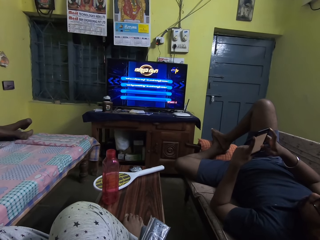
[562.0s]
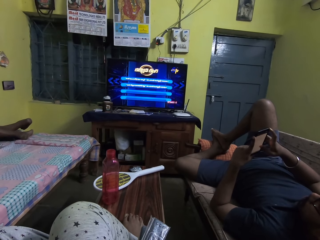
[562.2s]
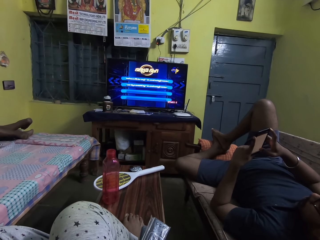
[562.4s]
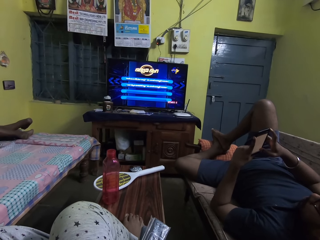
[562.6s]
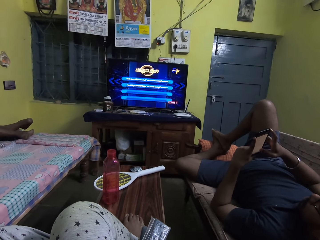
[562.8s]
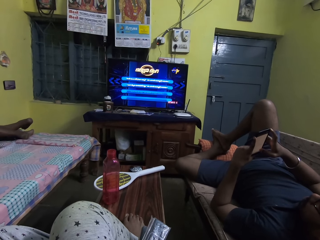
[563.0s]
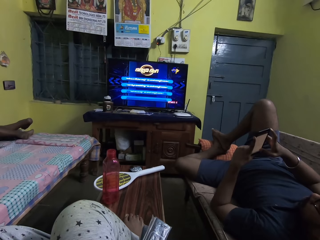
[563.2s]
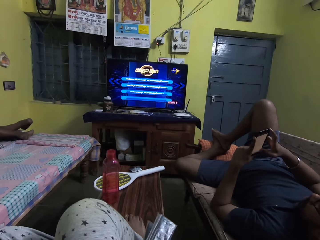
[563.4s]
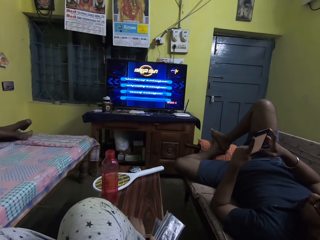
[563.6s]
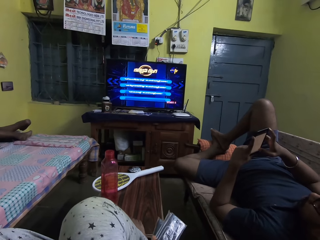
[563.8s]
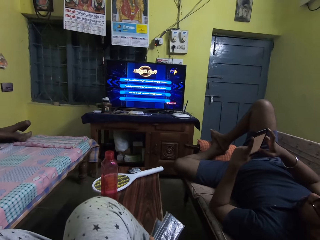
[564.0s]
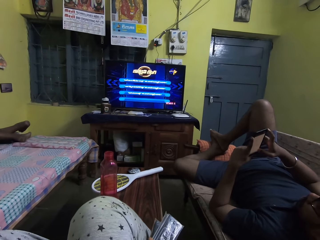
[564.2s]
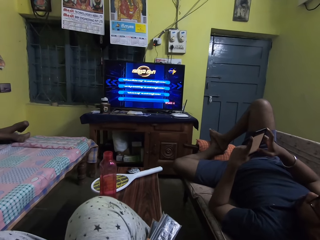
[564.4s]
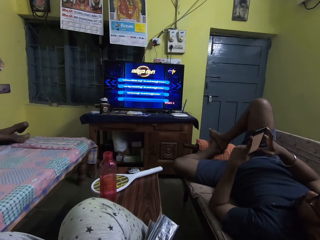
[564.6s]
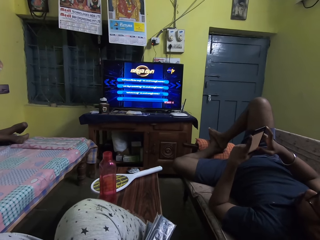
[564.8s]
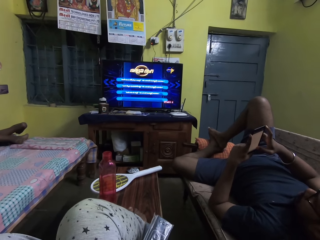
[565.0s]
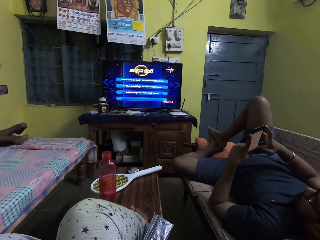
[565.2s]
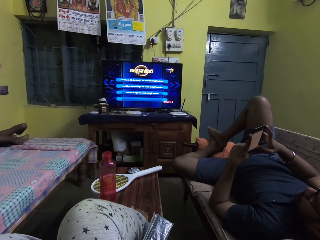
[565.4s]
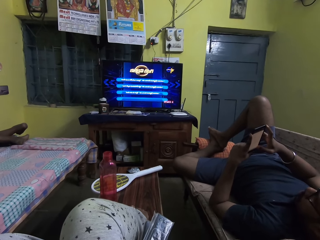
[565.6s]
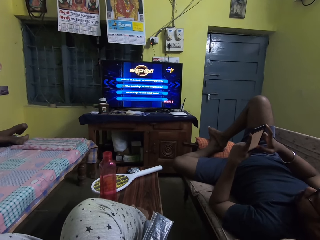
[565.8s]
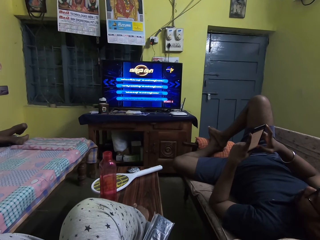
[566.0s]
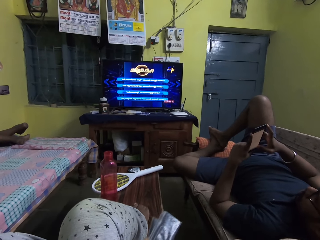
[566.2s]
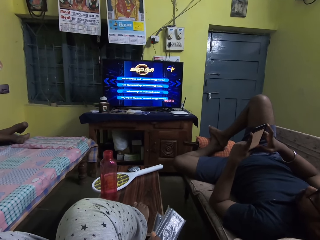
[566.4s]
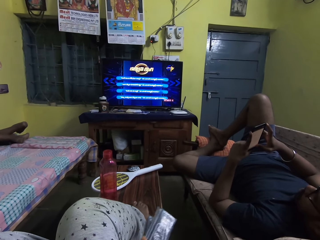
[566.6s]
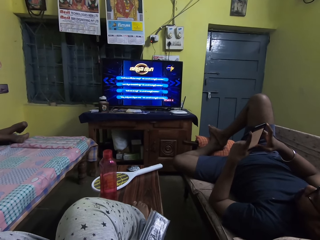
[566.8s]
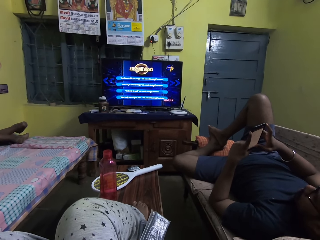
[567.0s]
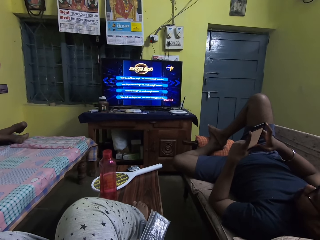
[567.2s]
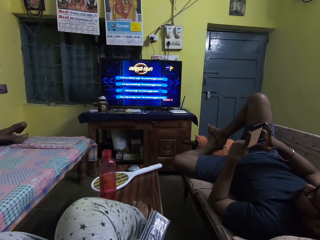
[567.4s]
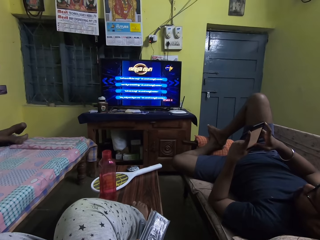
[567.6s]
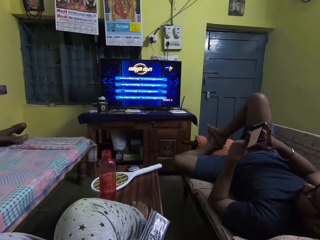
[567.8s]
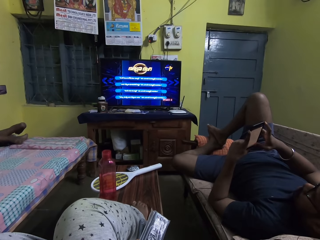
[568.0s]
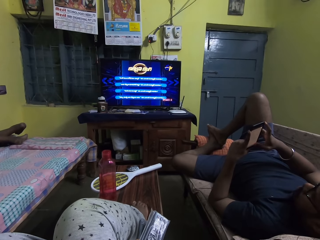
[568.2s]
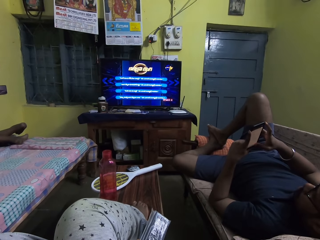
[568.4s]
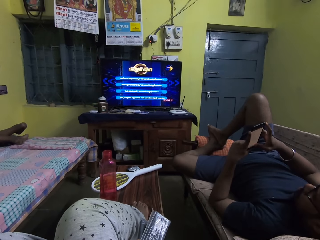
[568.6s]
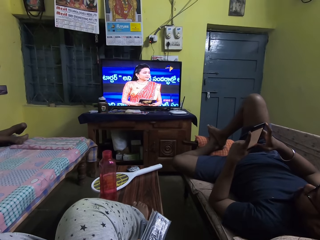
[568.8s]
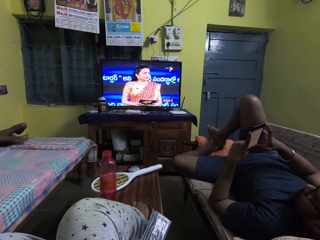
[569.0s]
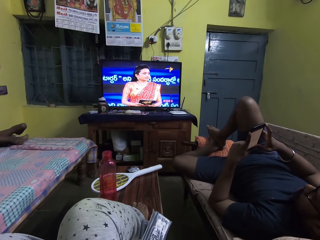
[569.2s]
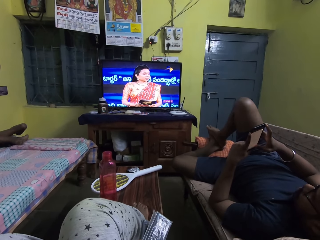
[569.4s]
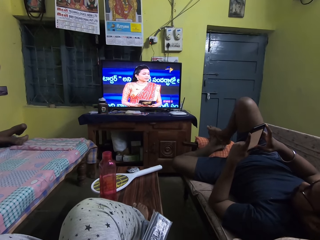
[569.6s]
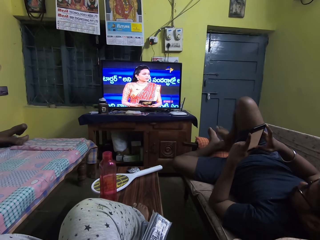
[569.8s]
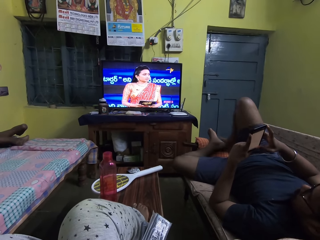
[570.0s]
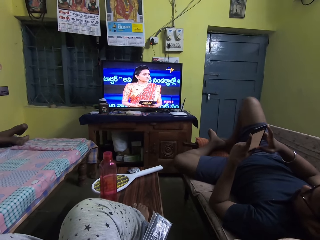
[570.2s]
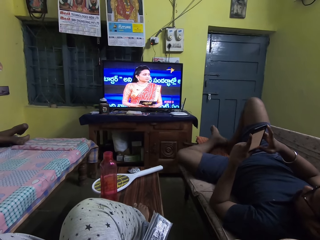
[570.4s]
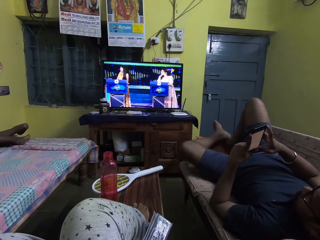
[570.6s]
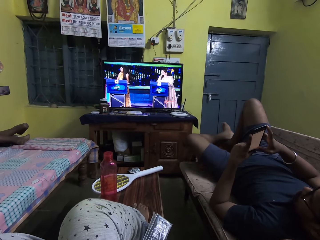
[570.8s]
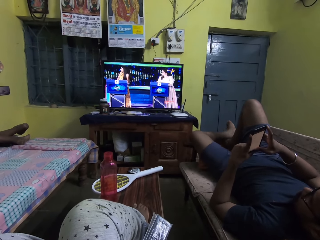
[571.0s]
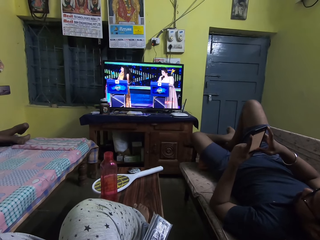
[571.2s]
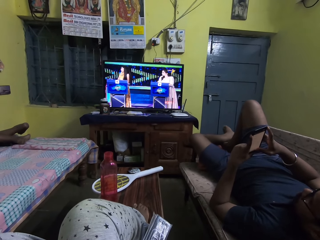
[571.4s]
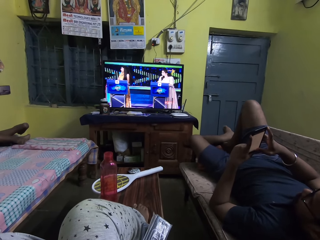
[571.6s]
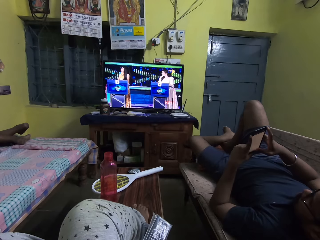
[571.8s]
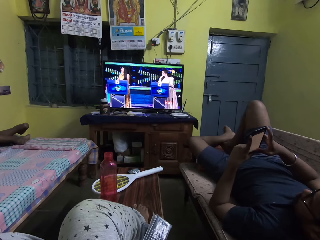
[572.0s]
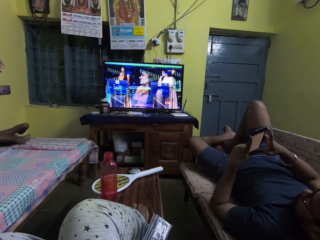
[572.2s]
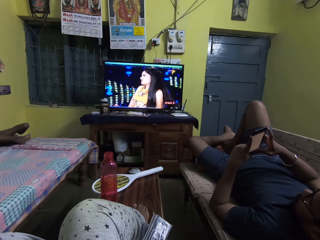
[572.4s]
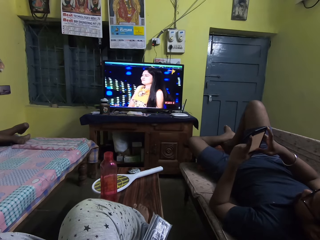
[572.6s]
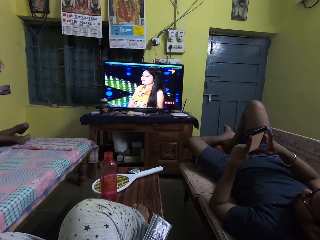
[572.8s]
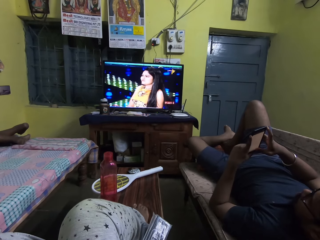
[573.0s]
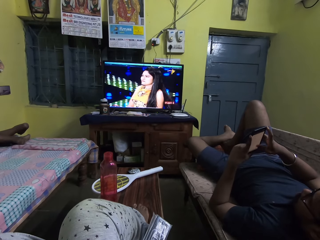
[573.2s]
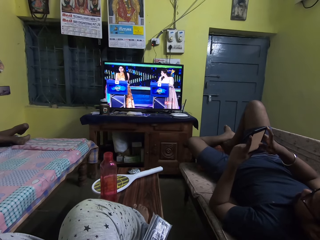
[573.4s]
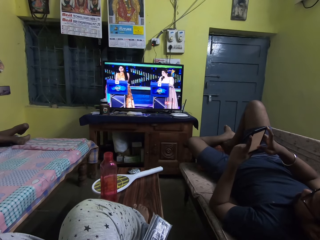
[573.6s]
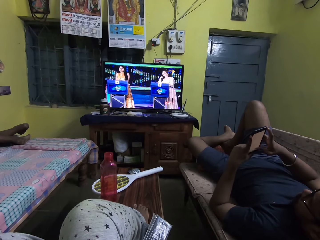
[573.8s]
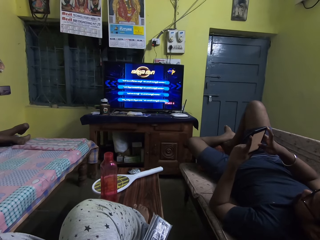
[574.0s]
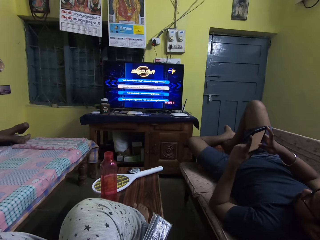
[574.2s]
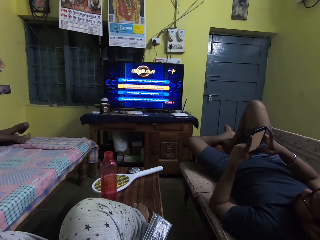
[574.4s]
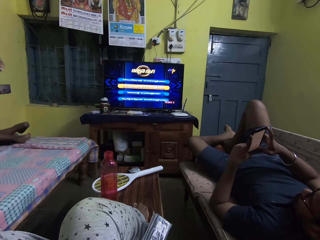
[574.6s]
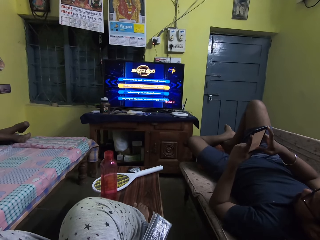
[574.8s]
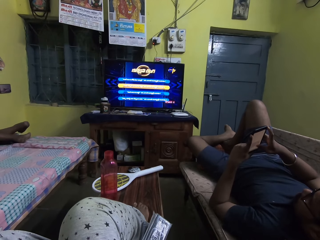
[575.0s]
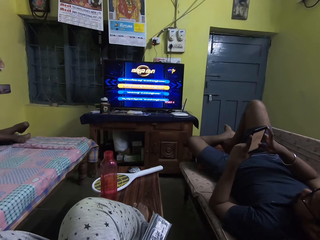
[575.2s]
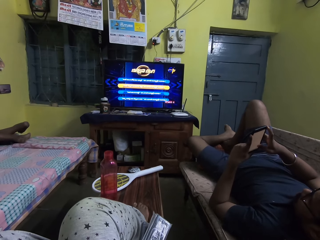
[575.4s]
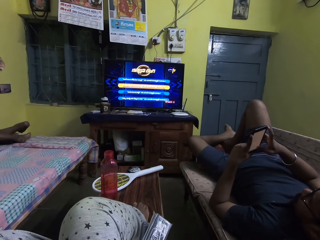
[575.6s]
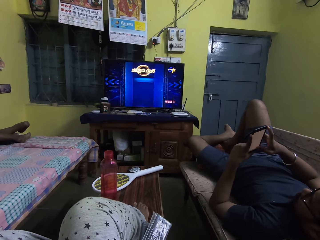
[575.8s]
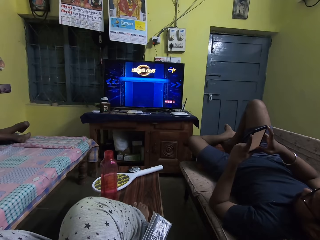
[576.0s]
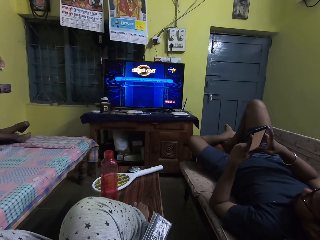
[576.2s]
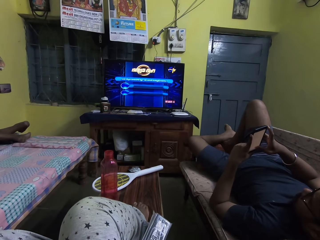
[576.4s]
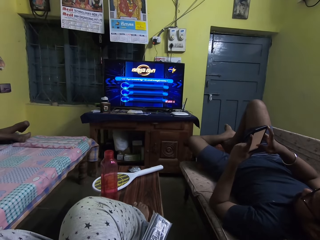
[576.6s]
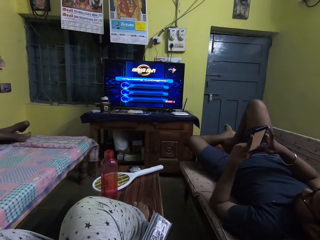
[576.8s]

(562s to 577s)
The camera wearer moves the right foot on the table. They move the remote. A person moves the right foot, adjusts the left foot and scrolls the phone.

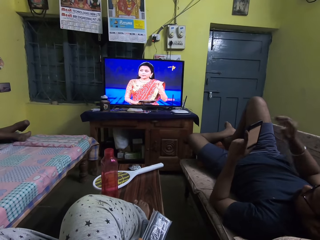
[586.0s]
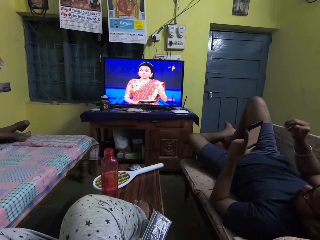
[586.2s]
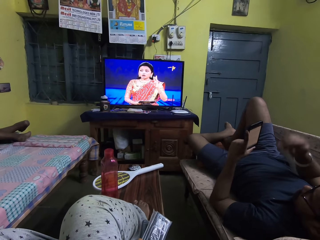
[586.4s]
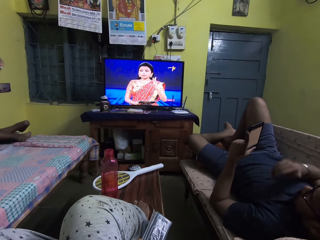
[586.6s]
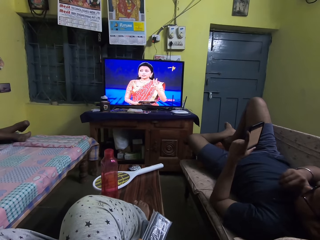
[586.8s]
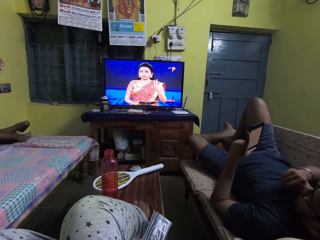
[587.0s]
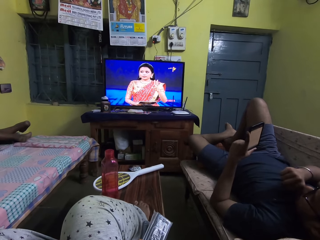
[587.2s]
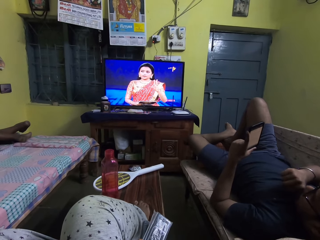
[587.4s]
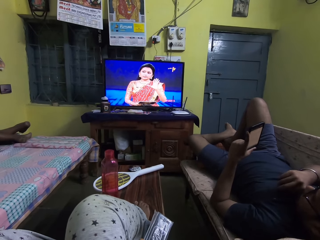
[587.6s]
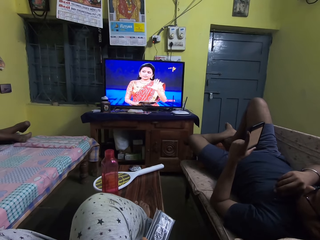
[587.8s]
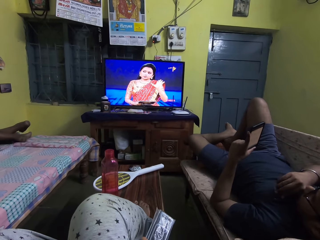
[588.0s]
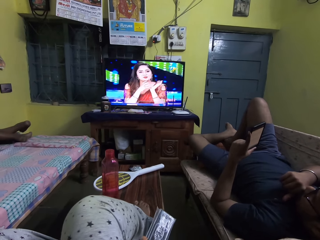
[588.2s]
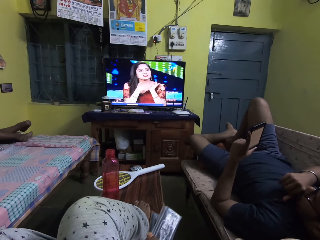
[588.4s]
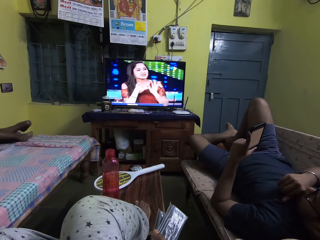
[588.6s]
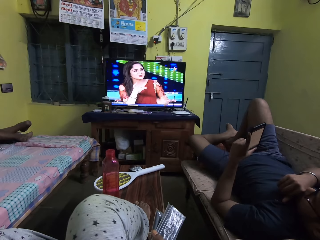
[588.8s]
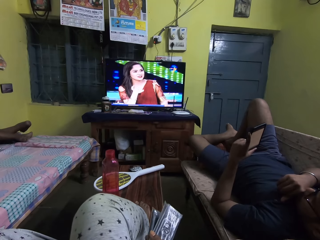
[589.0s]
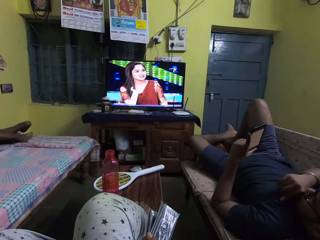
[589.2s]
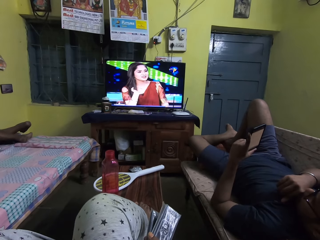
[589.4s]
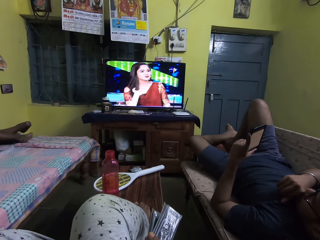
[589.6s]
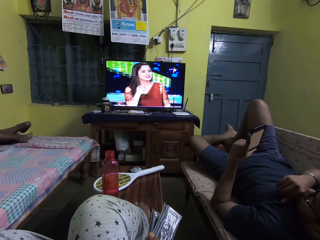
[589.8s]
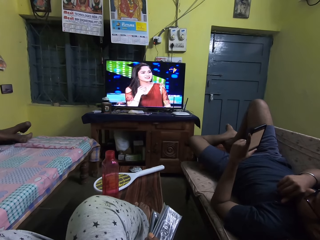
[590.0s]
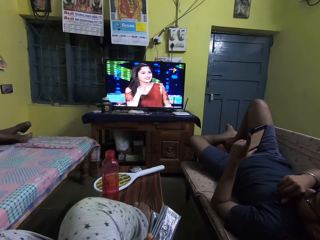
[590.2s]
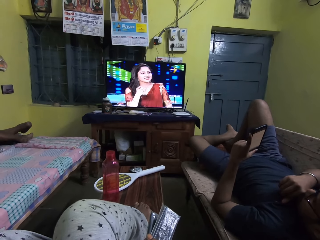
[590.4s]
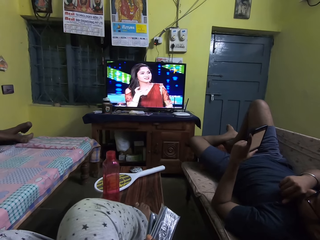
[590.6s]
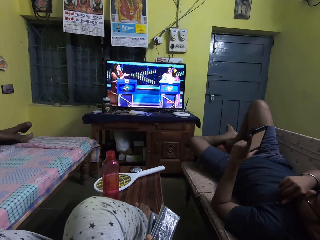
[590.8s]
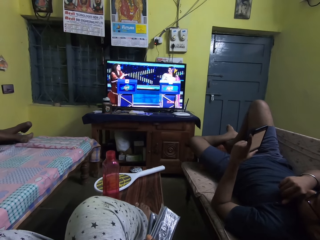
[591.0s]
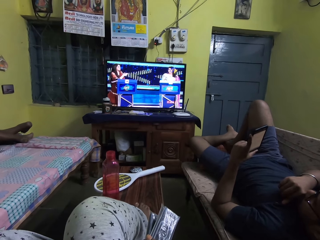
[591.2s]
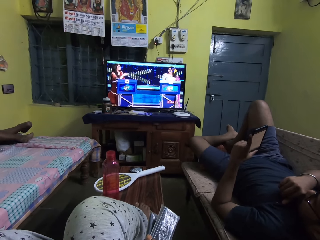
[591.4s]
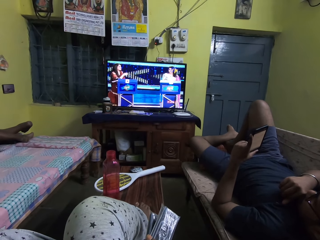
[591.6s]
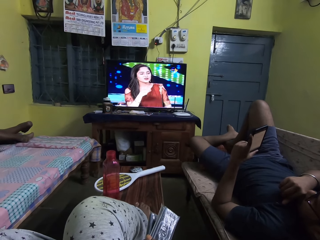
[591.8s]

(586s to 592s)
The man holds the phone with his left hand. The man touches the face. The camera wearer moves the right foot.
